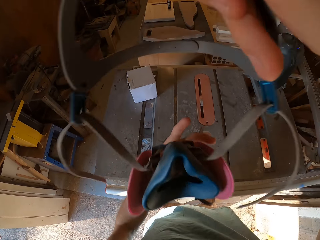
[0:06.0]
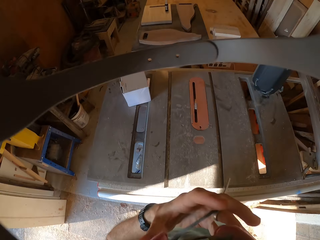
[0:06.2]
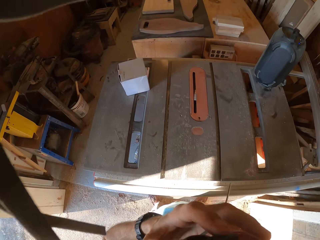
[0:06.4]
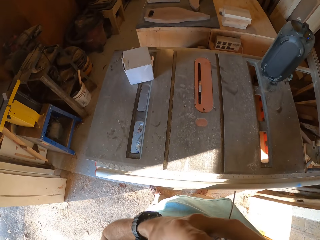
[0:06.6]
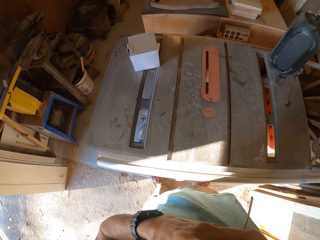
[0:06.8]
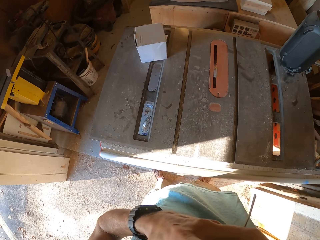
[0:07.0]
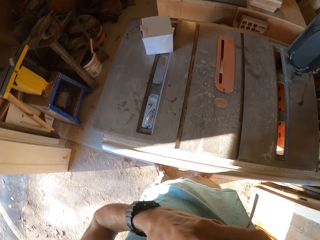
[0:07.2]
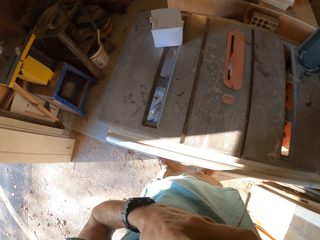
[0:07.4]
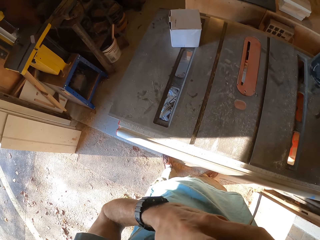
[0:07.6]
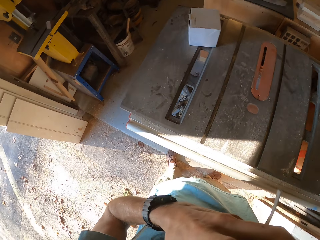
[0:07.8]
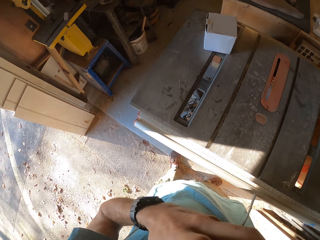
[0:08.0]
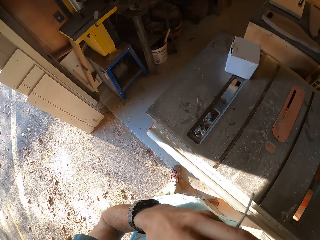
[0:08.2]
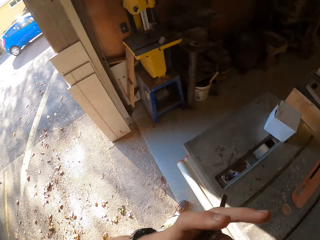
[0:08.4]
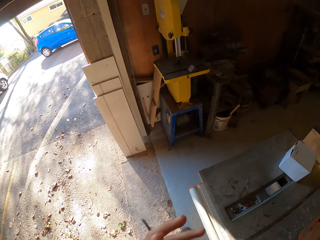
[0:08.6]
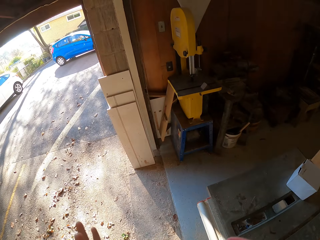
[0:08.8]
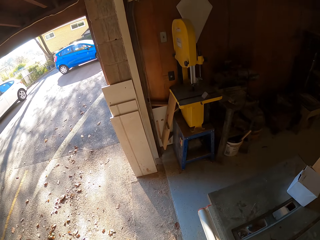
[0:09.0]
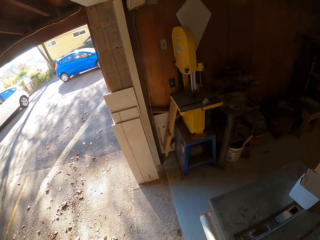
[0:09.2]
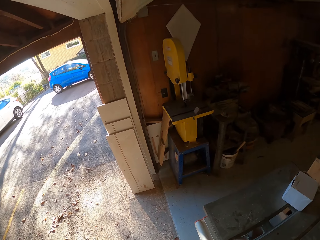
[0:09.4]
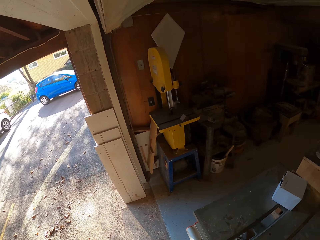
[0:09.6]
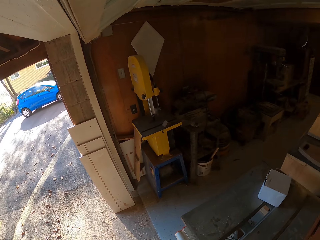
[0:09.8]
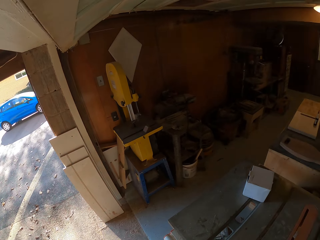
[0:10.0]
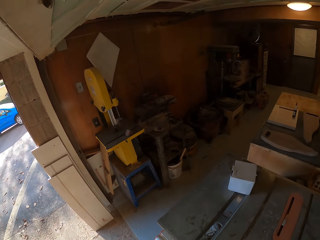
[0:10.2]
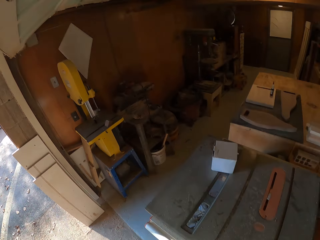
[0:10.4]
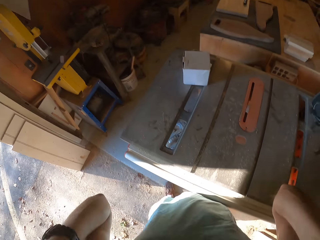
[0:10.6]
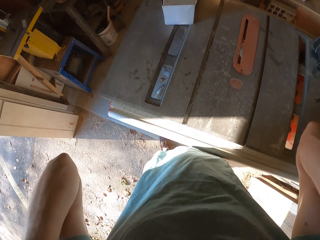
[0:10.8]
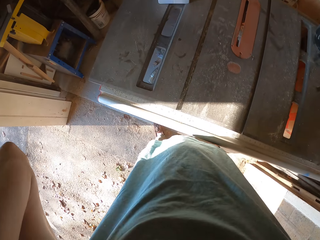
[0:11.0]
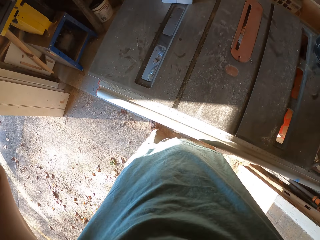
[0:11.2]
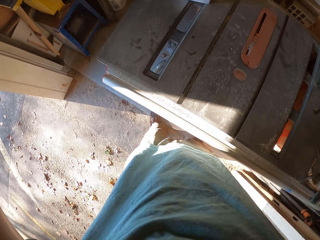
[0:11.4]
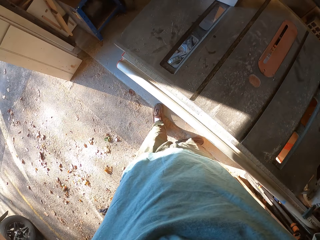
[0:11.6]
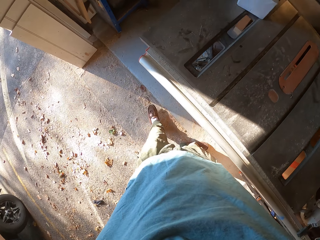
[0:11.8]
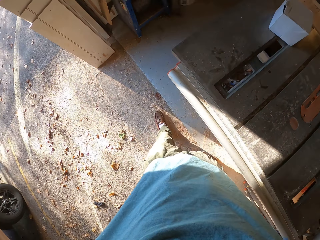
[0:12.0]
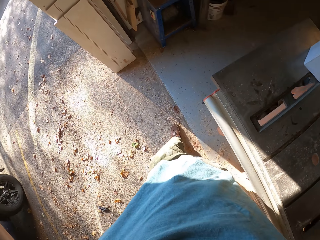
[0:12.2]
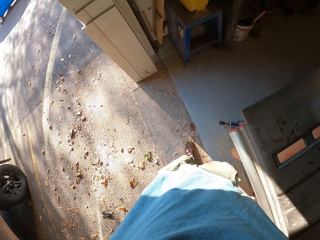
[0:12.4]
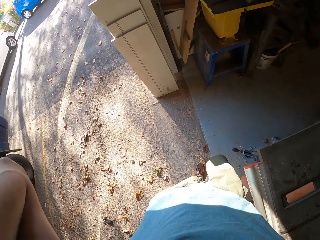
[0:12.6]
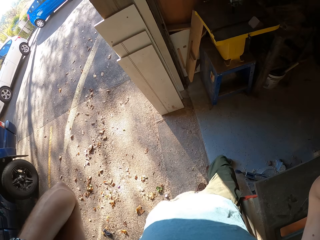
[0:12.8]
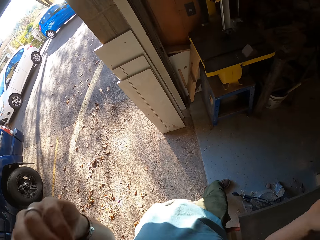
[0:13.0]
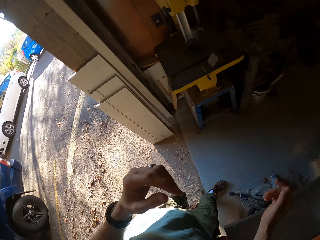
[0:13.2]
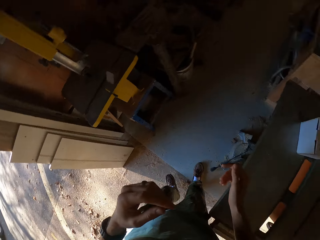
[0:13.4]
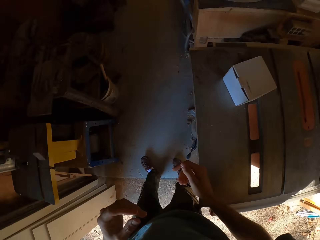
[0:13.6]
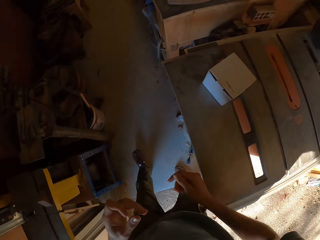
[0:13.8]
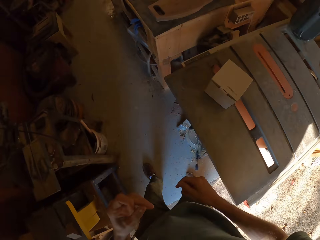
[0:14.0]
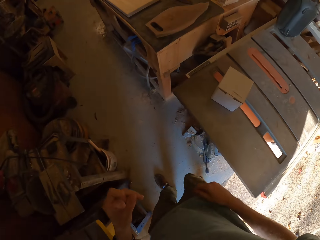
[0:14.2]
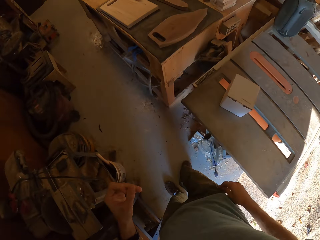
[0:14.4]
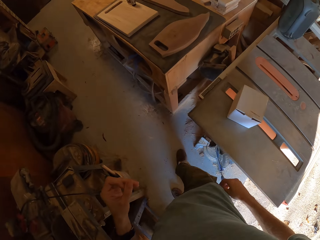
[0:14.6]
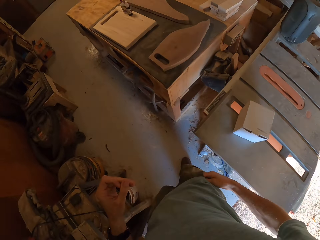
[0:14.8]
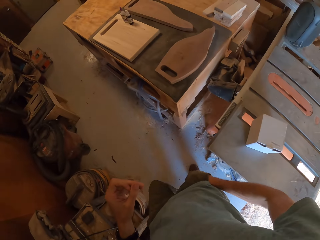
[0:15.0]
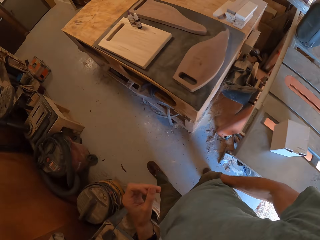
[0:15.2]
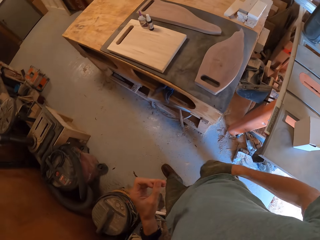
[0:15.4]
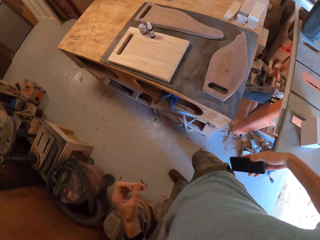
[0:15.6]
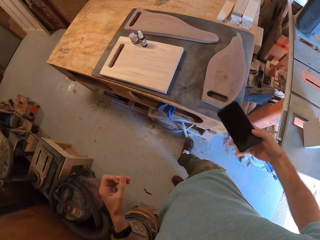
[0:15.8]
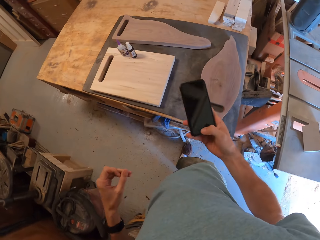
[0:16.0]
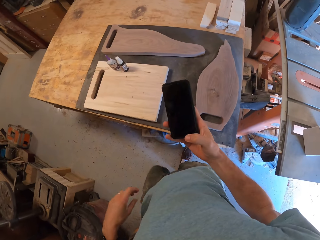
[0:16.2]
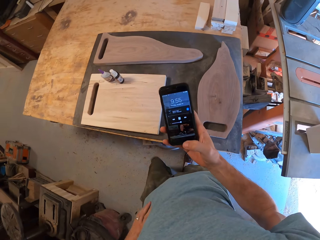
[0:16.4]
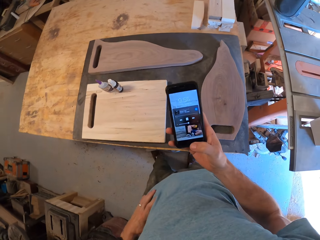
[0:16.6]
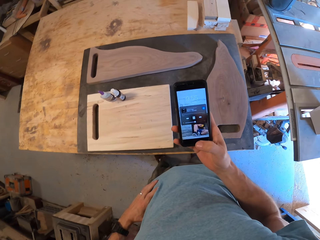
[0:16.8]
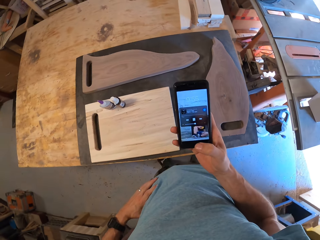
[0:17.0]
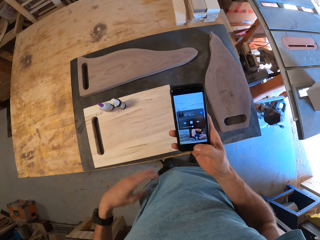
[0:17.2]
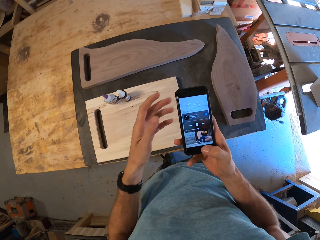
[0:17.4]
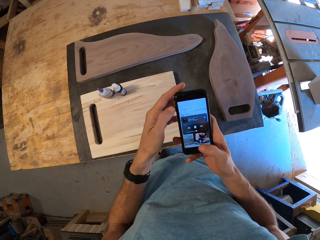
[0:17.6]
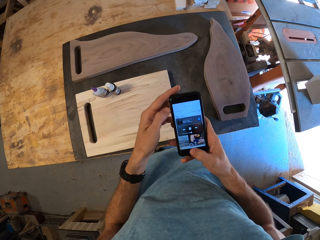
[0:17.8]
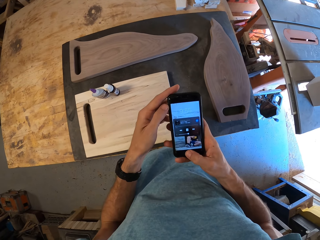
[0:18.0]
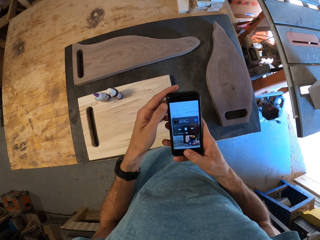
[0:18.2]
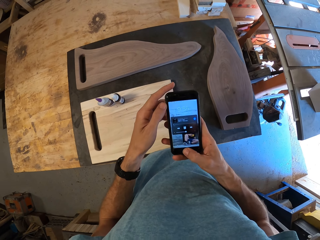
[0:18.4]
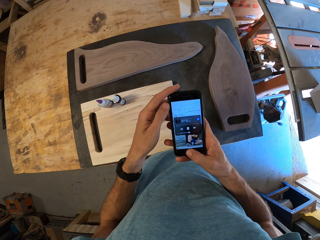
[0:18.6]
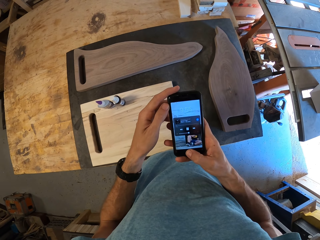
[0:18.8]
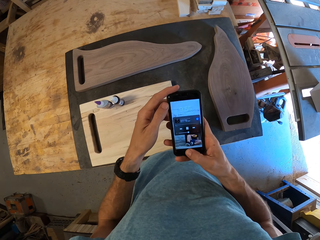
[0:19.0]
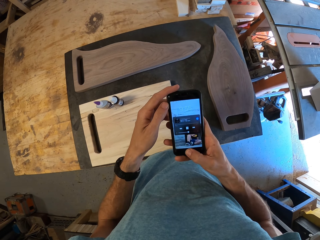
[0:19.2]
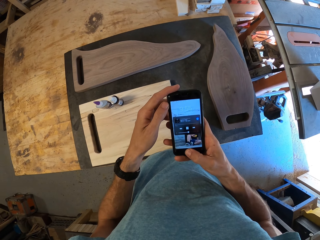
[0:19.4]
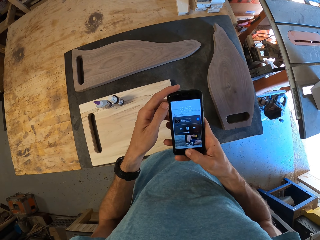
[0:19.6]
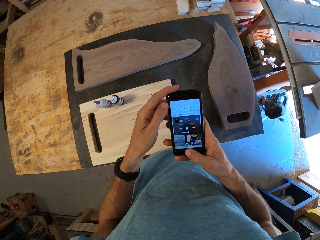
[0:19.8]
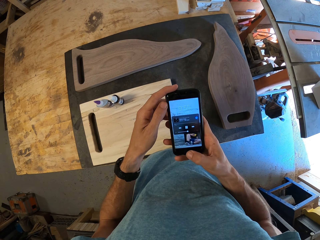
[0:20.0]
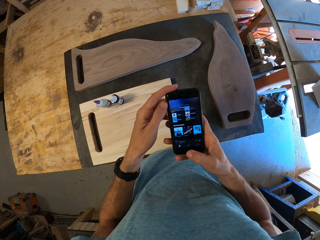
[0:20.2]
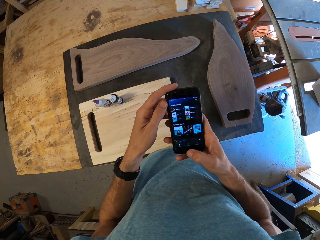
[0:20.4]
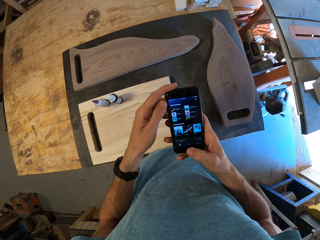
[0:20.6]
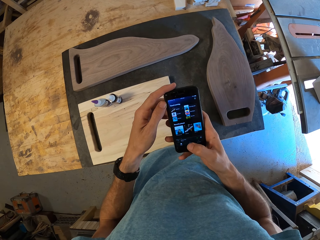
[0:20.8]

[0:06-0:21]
The camera wearer covers the face using a dust mask. He walks in the room. He walks inside the workshop. He dips his right hand in his pocket. He brings out a phone with his right hand from his pocket. He presses the phone. He holds the phone with his hands.

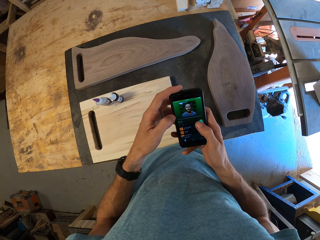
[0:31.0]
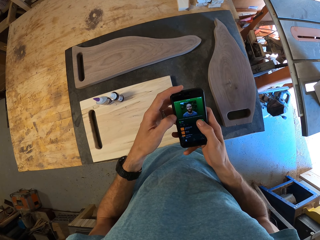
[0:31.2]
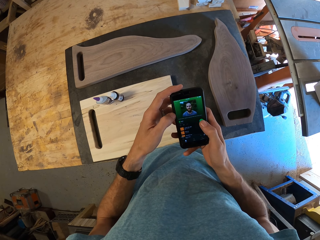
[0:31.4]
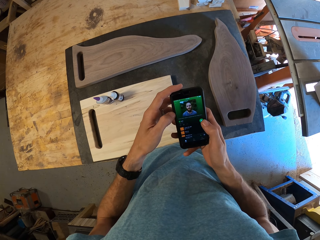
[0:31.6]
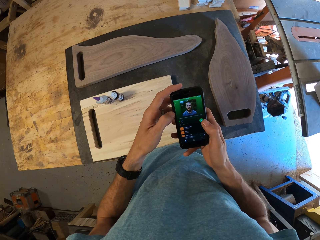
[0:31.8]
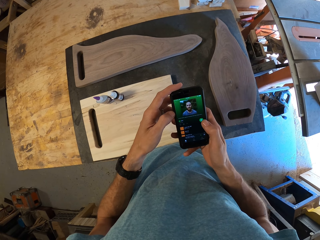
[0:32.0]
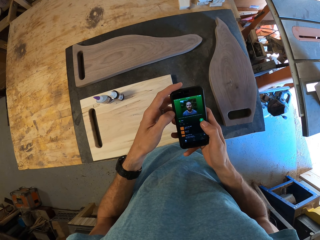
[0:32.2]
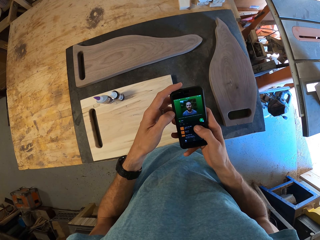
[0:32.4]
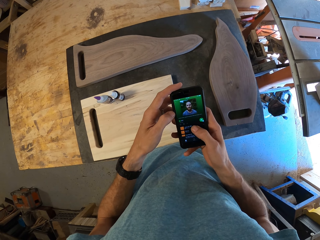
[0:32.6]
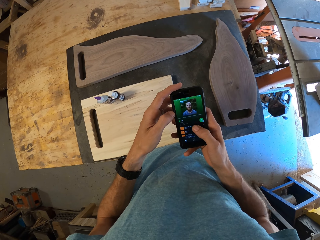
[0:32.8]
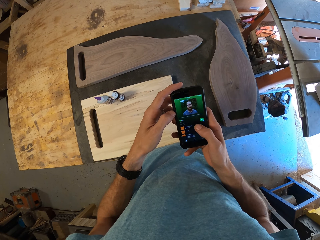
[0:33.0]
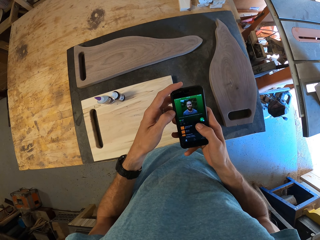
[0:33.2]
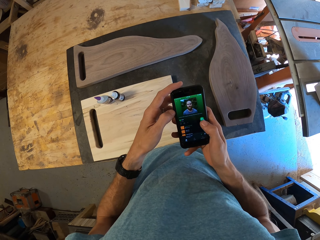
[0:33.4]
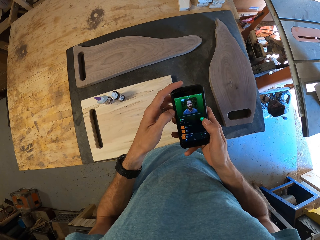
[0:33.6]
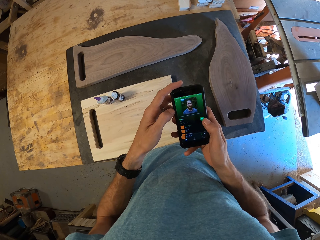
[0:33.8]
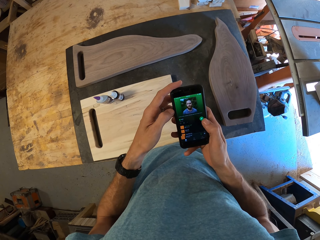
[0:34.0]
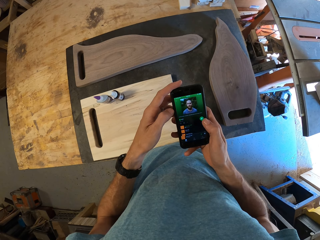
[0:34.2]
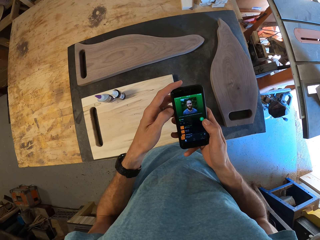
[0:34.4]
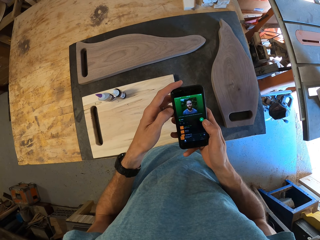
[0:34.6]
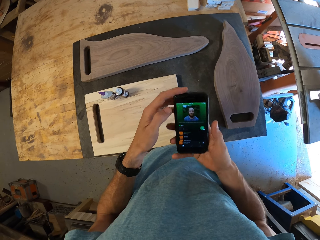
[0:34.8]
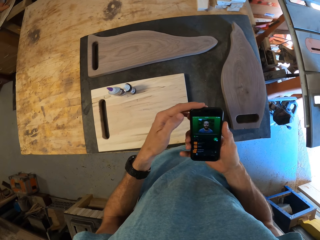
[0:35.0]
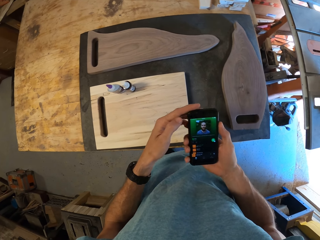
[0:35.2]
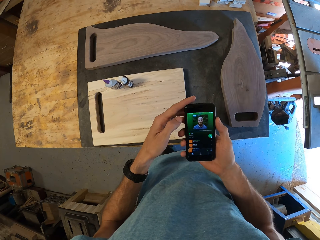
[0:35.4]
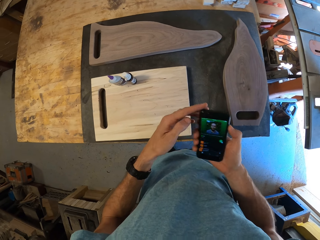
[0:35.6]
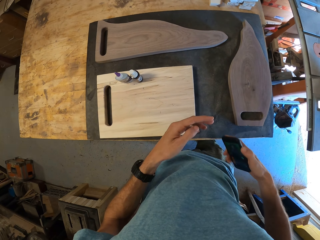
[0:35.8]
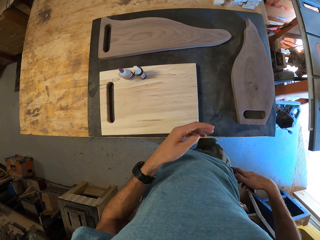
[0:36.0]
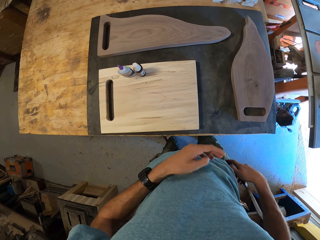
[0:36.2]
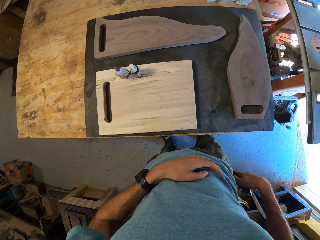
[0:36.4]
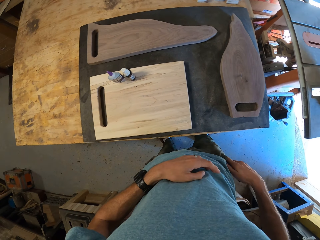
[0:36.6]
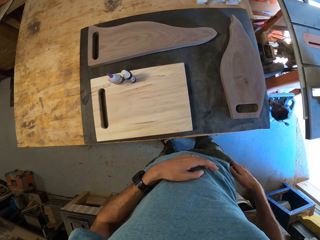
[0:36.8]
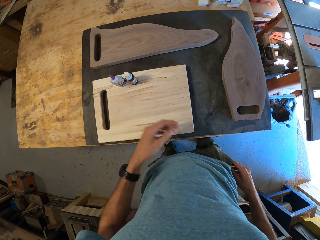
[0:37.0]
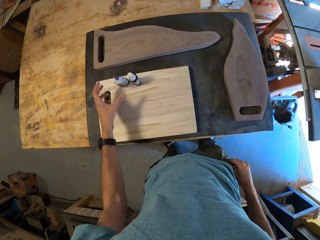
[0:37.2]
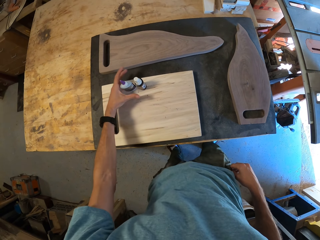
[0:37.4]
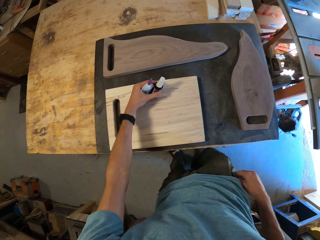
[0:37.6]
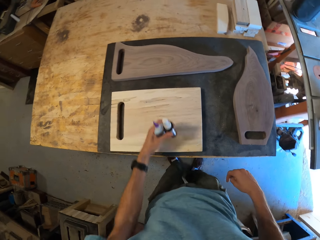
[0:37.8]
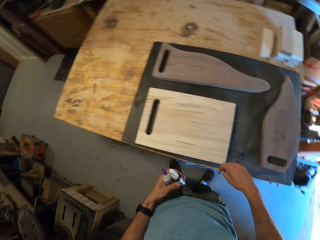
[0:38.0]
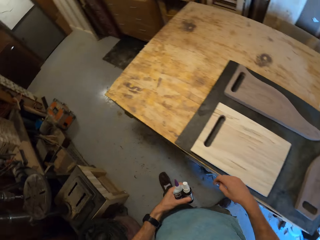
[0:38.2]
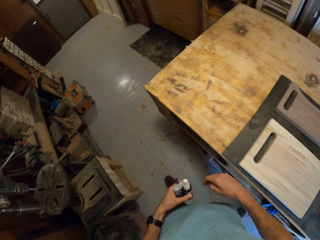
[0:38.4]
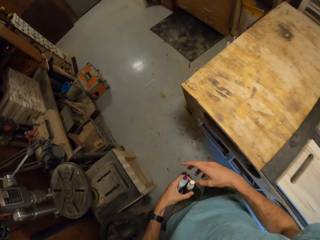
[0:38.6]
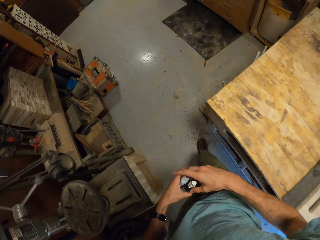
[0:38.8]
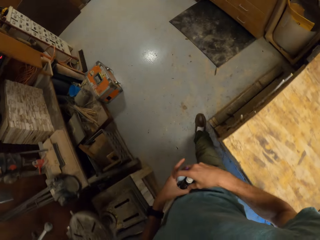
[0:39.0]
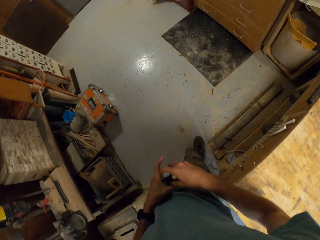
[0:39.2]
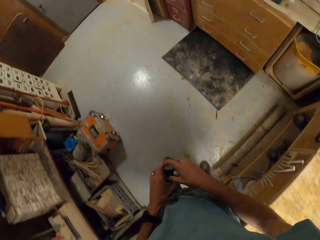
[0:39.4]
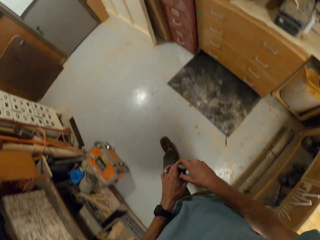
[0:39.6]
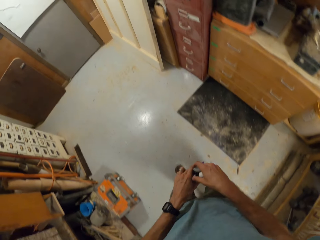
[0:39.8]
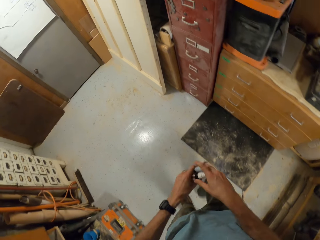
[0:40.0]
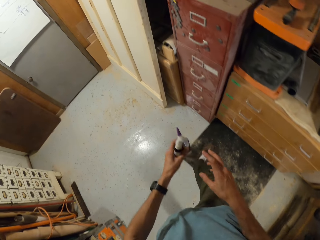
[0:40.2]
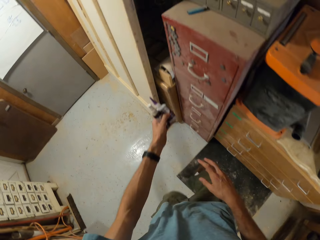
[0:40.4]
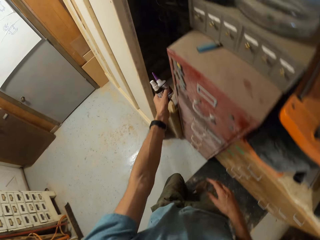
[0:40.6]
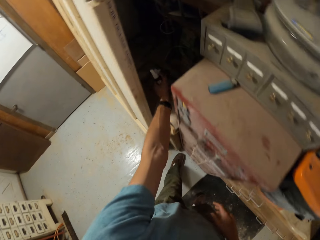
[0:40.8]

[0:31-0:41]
The camera wearer dips his phone into his pocket. He picks up two plastics with his left hand from the brown wood on the workshop bench. He walks towards the workshop cupboard.
